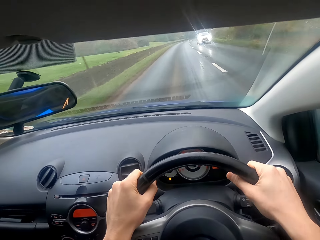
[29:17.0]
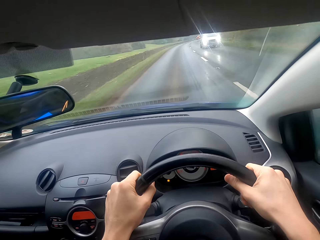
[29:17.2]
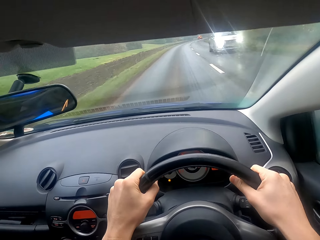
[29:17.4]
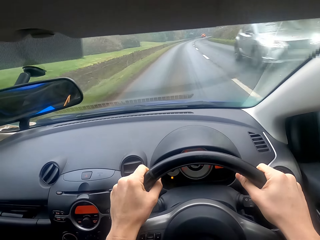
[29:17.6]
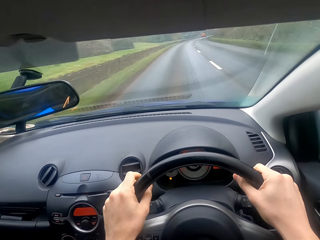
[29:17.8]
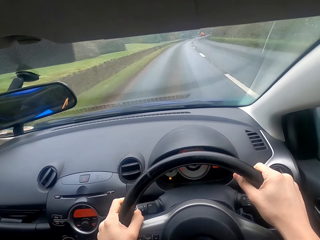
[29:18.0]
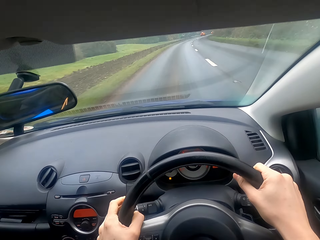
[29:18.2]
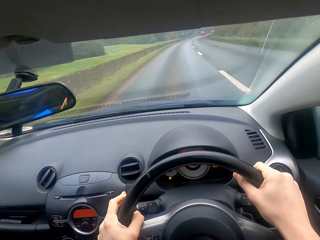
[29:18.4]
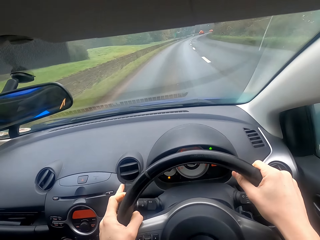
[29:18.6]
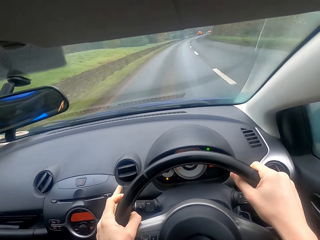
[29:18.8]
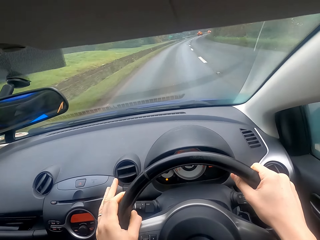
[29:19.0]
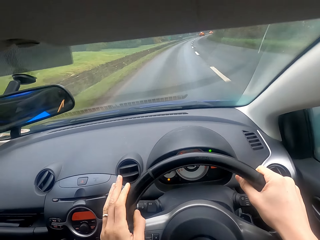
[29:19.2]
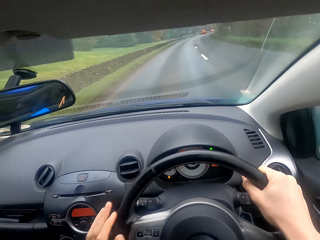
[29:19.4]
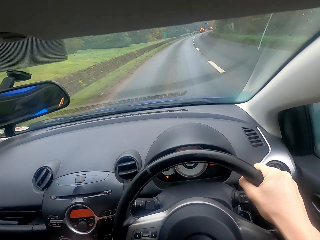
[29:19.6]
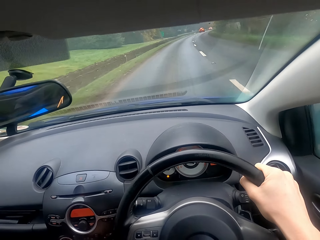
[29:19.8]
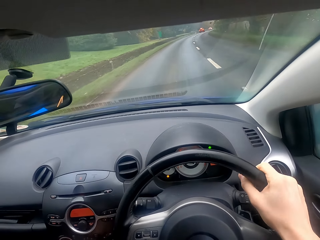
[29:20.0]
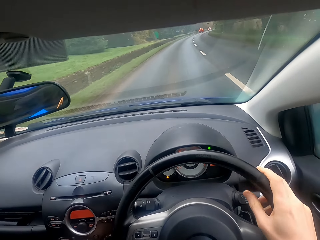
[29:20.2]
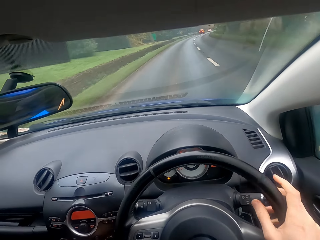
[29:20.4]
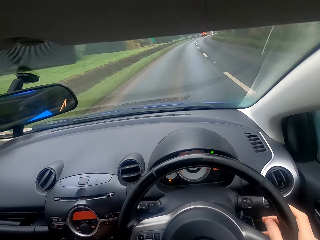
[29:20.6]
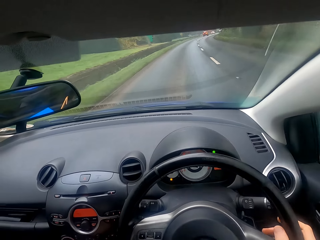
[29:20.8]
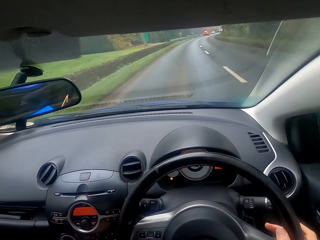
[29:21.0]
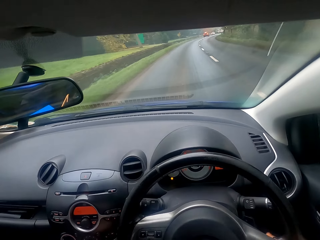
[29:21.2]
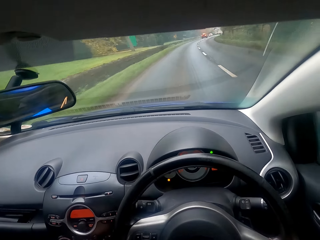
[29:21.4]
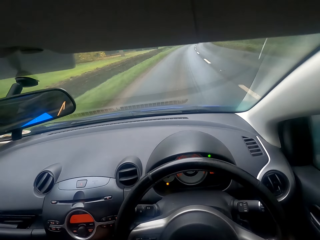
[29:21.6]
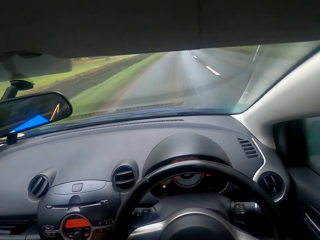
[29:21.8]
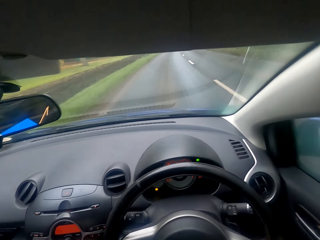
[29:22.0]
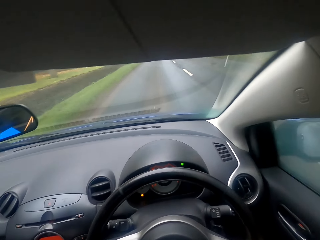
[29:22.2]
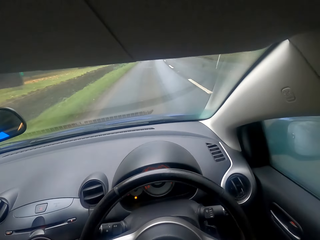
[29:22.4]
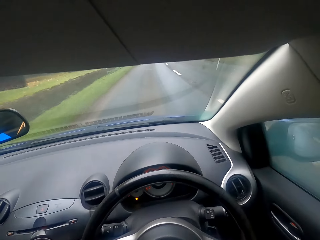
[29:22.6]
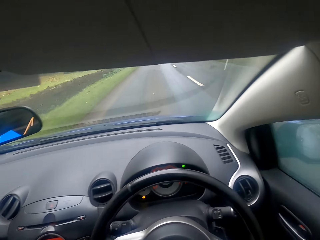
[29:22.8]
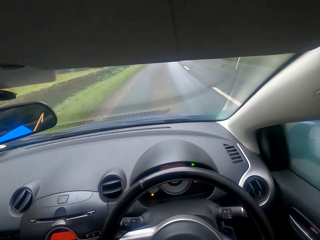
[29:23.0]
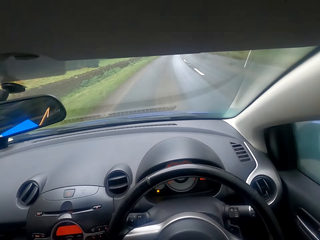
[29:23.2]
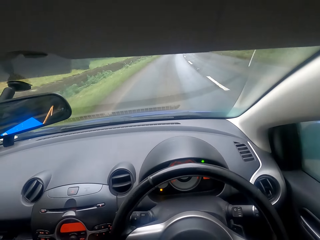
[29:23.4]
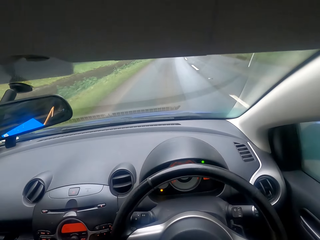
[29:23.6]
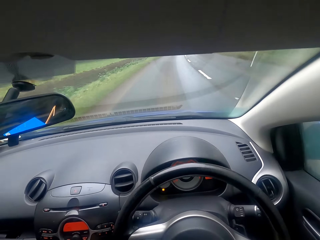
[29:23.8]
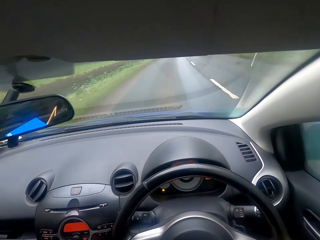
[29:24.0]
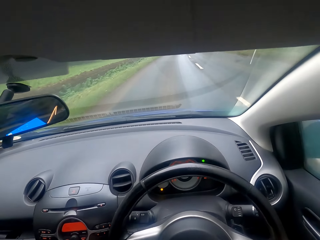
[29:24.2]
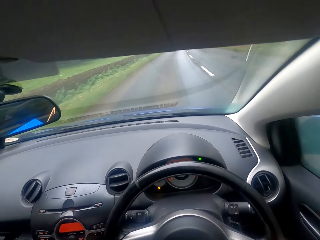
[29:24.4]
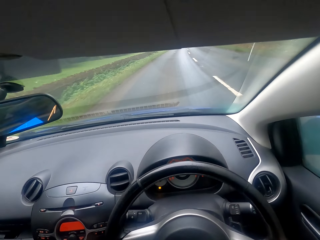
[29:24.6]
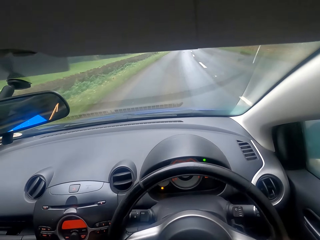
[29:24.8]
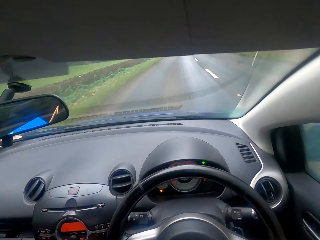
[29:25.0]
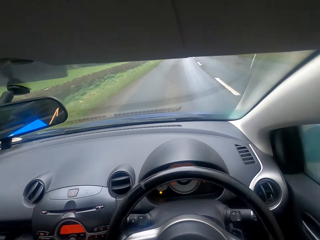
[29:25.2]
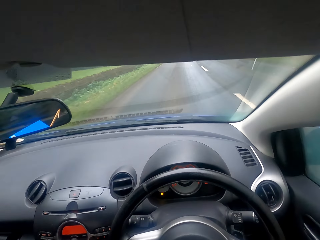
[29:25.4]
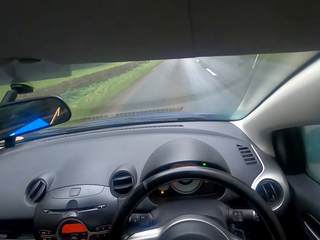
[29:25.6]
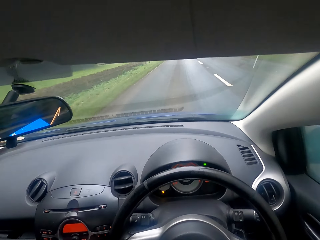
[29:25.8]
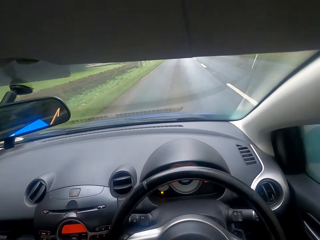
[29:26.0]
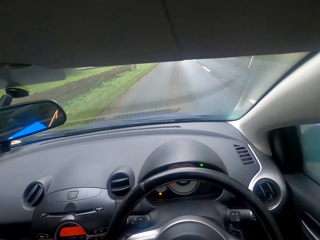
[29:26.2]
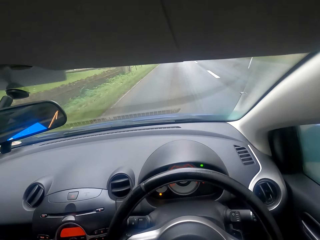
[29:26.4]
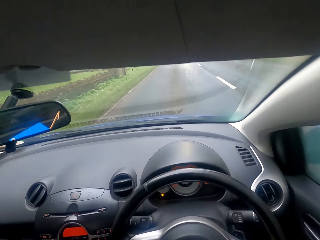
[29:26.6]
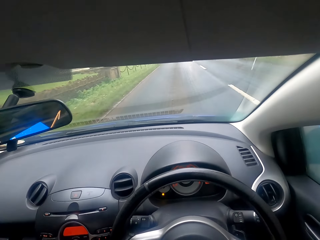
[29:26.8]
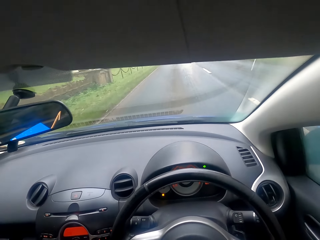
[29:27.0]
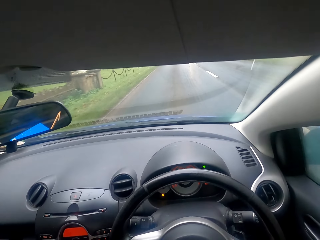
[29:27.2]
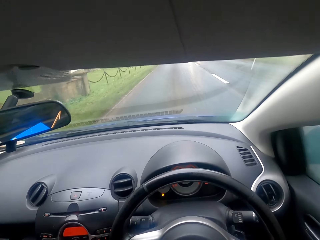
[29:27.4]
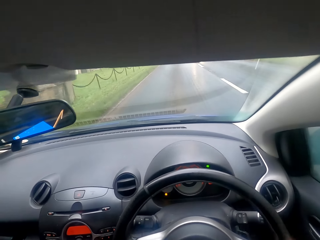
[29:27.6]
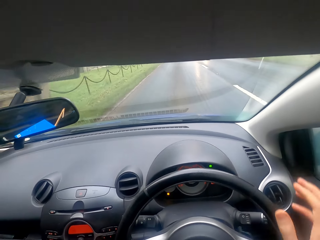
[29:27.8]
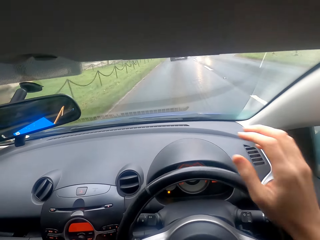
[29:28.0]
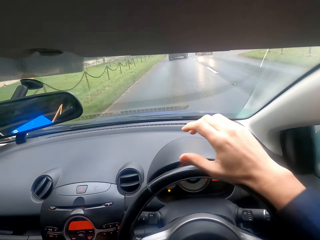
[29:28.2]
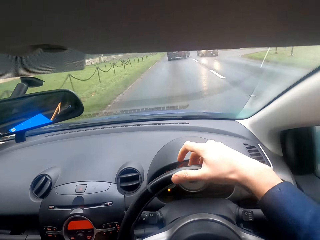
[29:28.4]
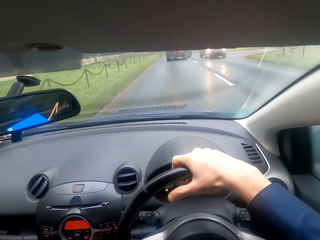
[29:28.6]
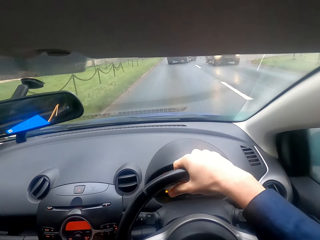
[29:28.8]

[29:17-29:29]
The camera wearer presses the turning signal switch. They drive the car on the road. They fold the hand.

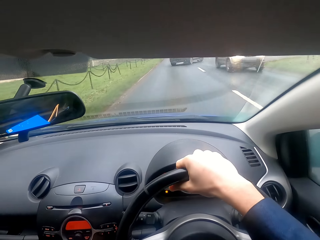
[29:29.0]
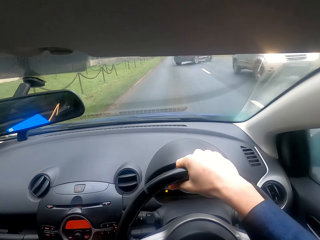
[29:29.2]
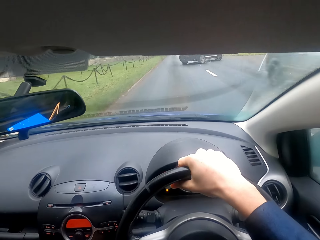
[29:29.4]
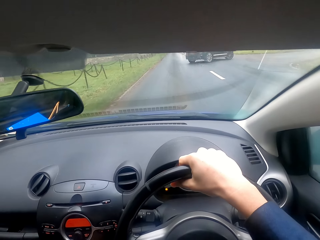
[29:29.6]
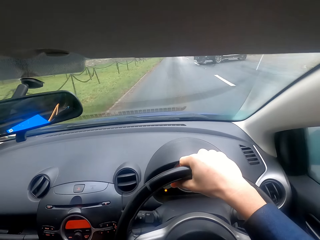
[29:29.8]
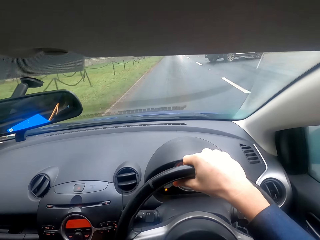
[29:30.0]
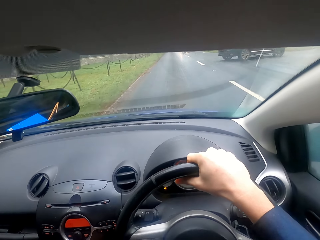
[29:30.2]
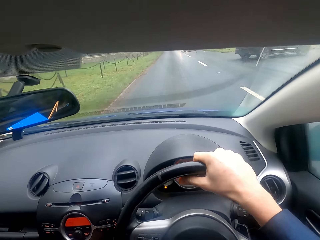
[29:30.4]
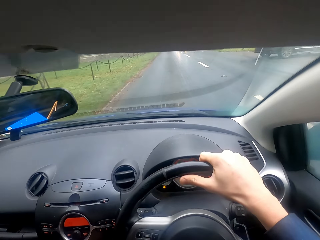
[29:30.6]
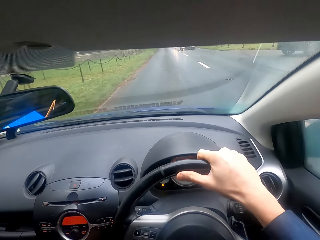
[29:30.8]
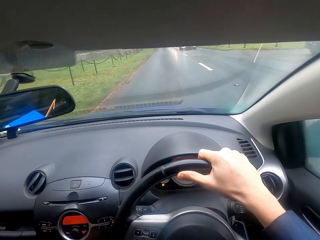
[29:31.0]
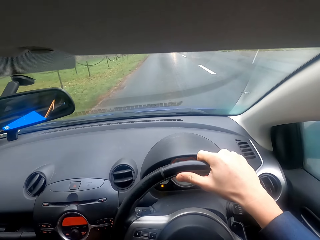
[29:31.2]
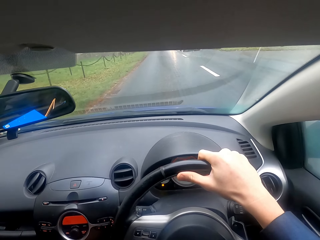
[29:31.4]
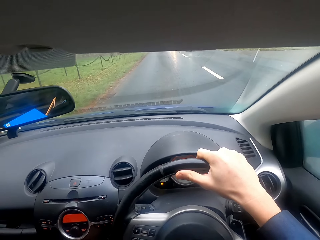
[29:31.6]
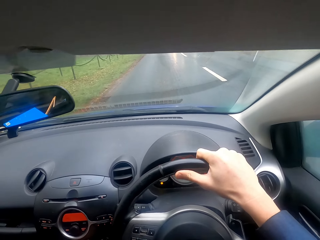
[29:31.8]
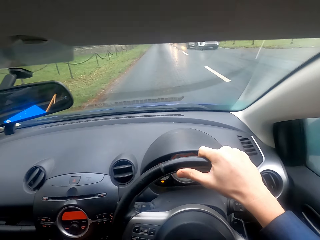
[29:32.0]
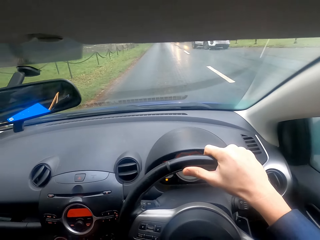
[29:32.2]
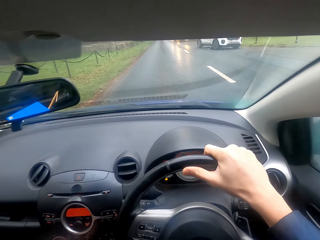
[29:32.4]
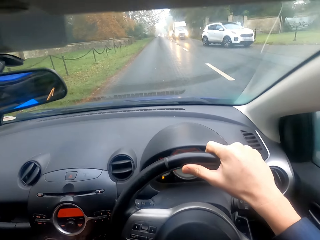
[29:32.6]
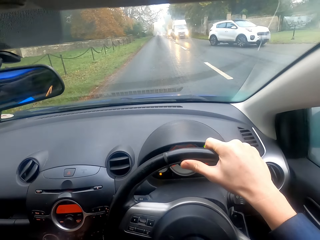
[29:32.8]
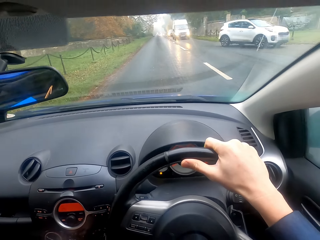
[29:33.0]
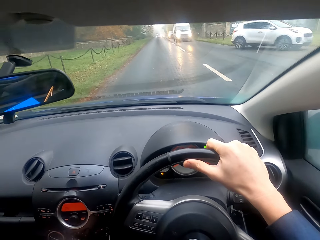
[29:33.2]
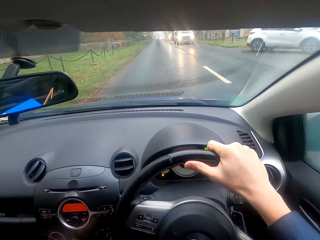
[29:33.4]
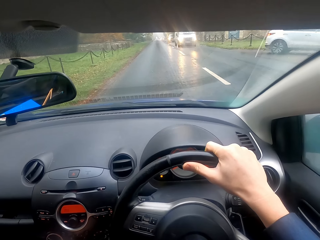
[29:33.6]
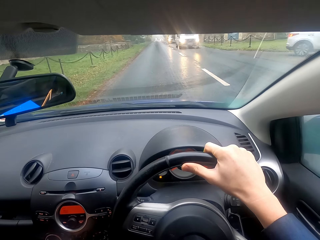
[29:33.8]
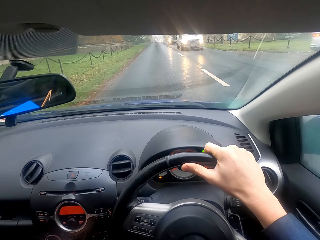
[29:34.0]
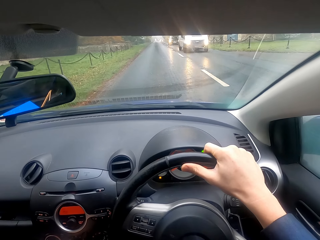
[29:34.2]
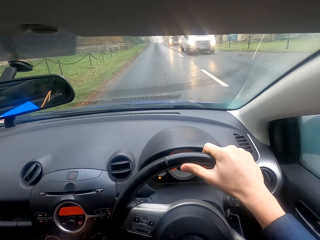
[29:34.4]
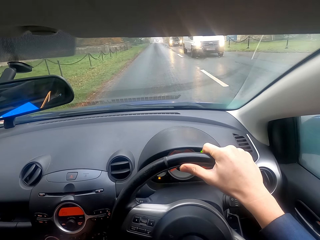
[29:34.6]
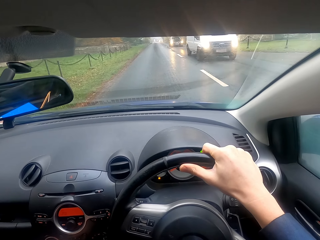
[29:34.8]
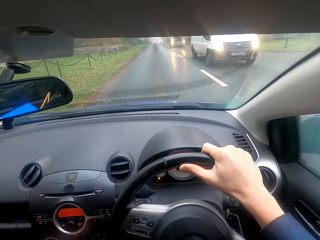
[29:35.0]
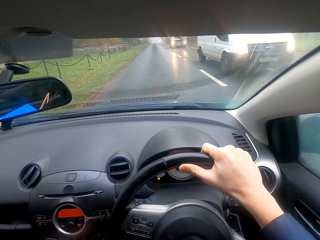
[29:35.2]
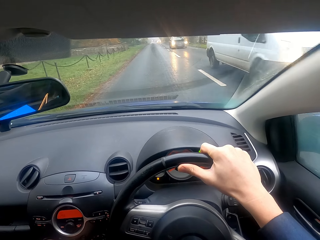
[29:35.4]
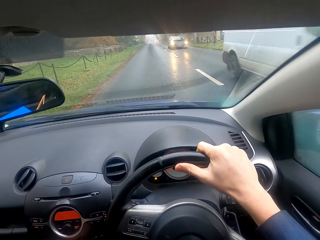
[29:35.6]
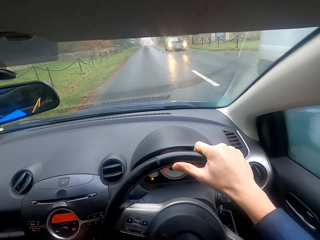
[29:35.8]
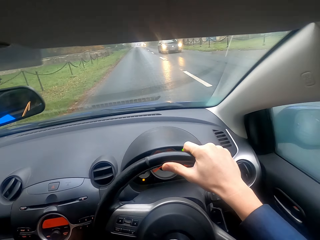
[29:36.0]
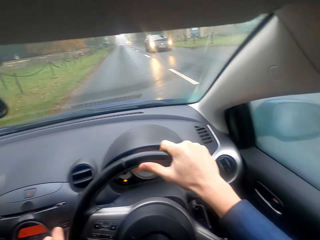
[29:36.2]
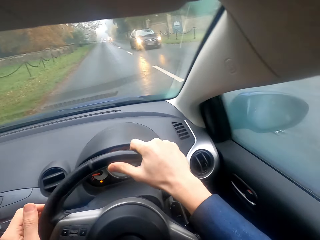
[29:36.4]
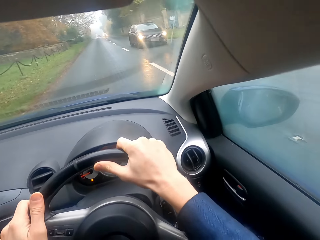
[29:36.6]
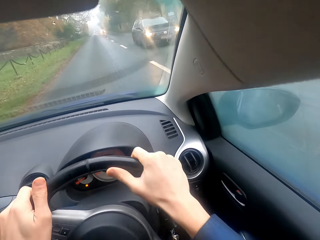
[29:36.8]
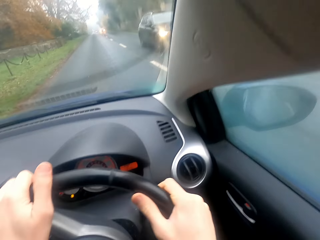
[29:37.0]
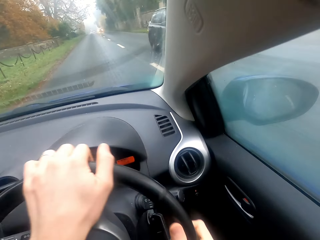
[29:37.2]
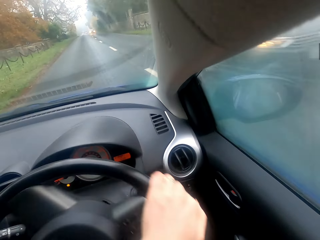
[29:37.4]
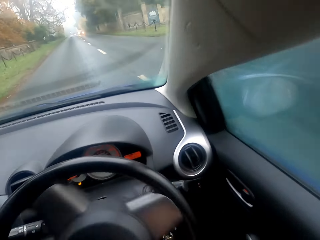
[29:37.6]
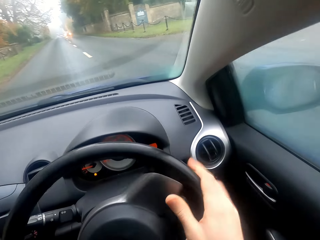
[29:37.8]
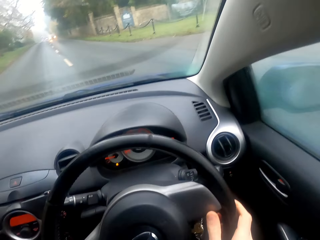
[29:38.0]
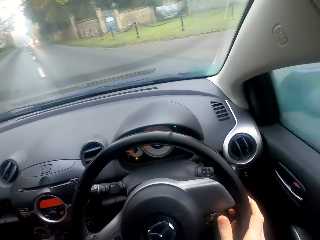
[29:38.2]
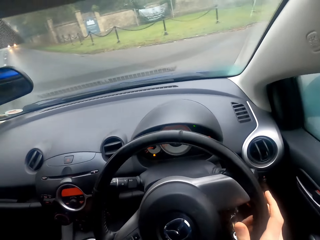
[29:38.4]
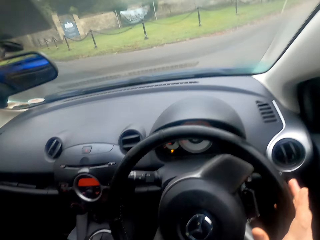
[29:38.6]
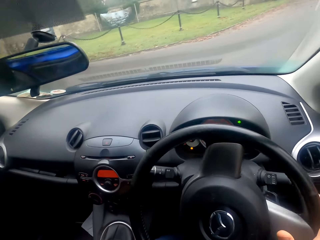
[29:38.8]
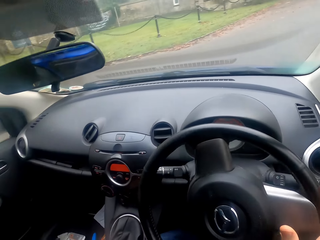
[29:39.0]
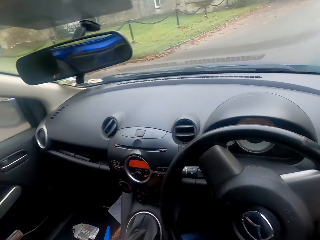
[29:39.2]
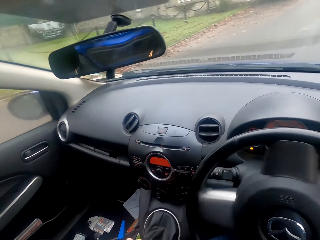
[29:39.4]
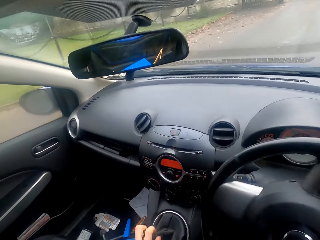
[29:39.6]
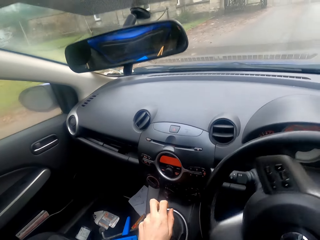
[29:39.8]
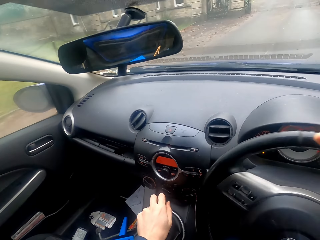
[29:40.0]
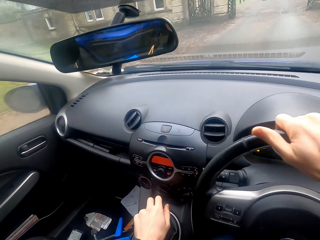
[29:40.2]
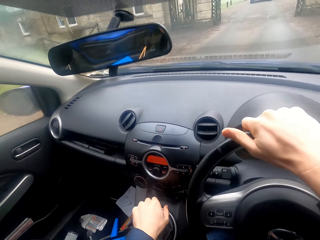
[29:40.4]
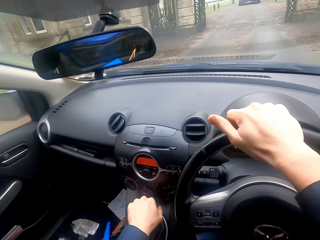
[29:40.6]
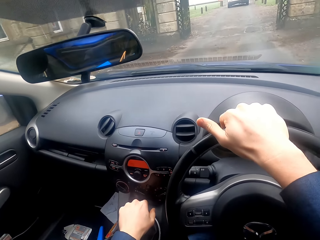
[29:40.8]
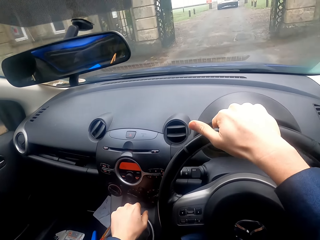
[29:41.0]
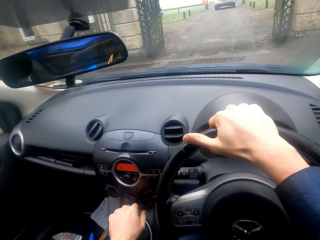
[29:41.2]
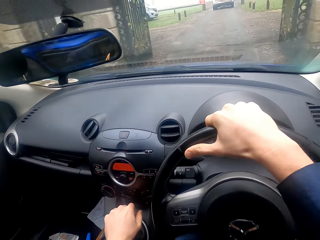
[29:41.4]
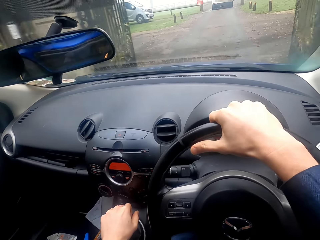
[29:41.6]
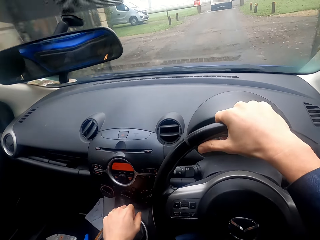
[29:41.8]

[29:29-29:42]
The camera wearer stops the car. They drive the car. They take a right turn. They hold the gear and drive the car on the road. They change gear.
